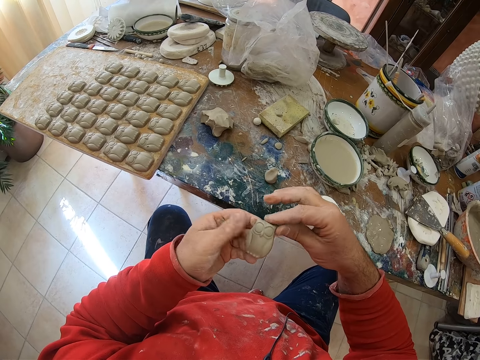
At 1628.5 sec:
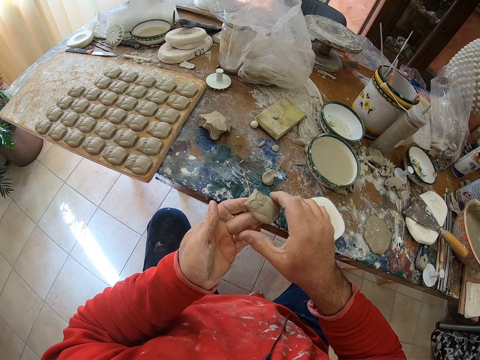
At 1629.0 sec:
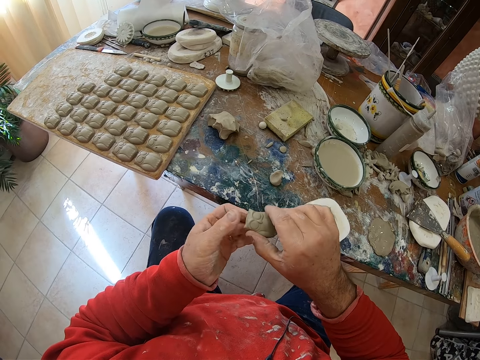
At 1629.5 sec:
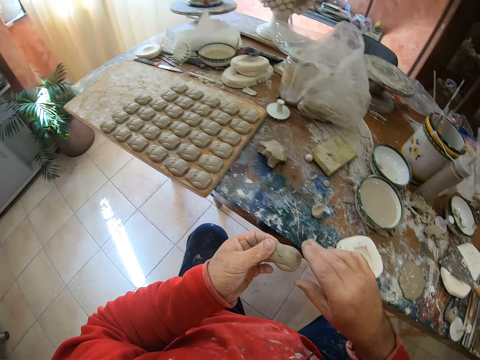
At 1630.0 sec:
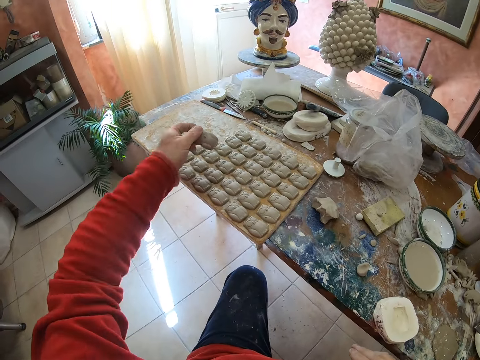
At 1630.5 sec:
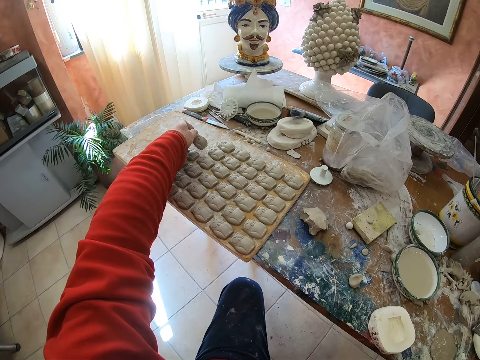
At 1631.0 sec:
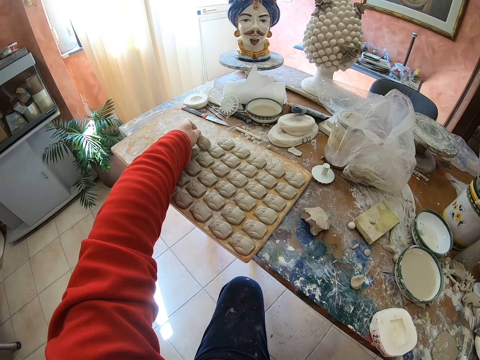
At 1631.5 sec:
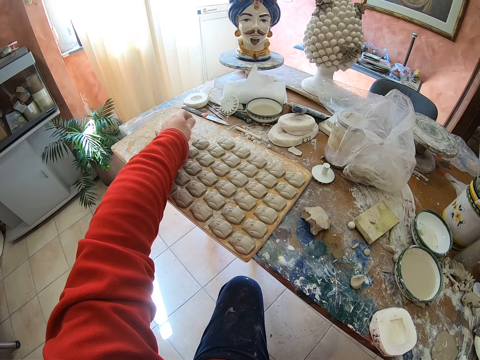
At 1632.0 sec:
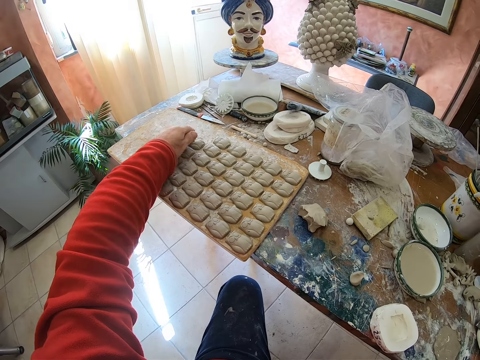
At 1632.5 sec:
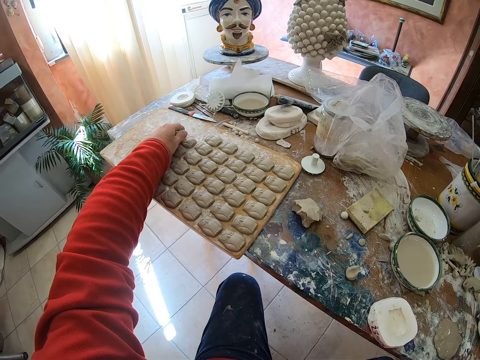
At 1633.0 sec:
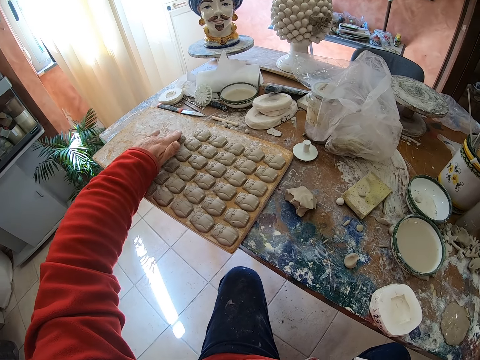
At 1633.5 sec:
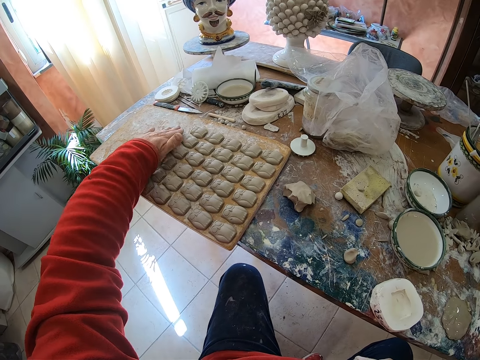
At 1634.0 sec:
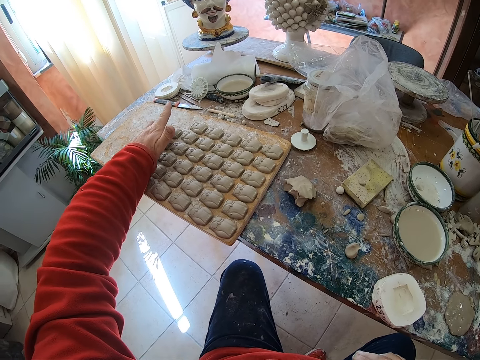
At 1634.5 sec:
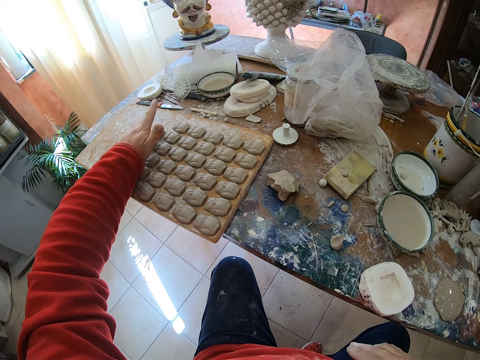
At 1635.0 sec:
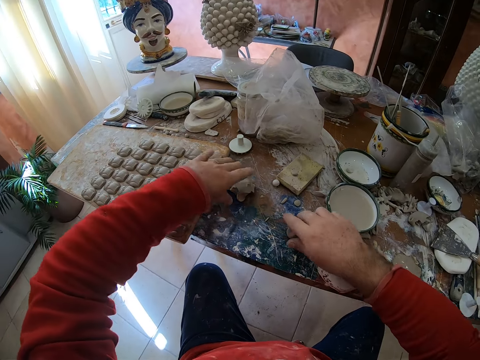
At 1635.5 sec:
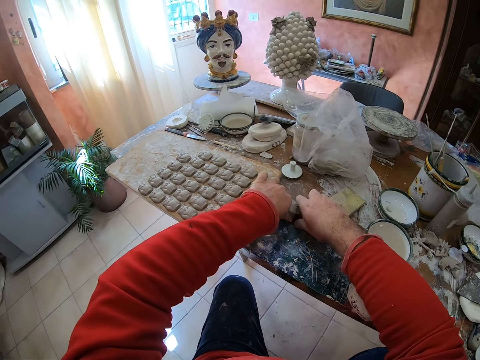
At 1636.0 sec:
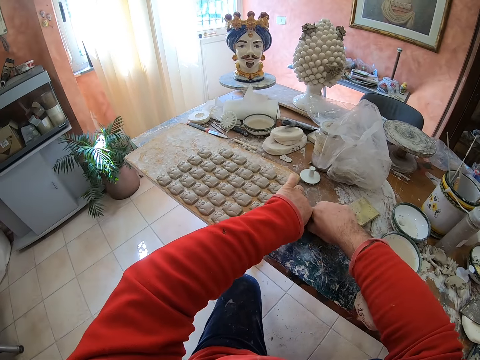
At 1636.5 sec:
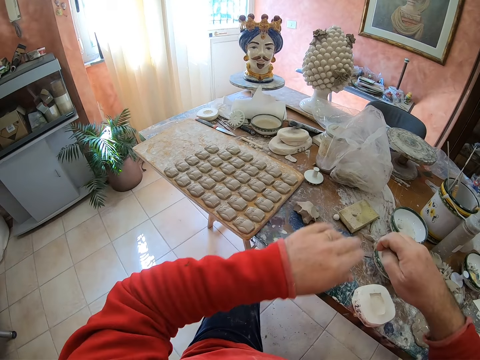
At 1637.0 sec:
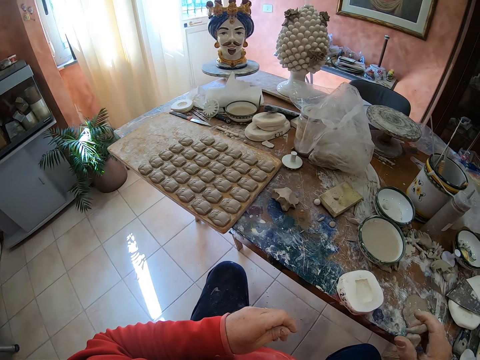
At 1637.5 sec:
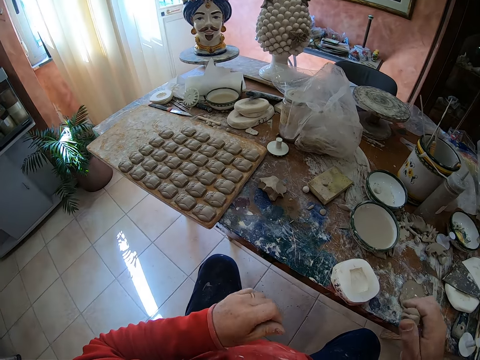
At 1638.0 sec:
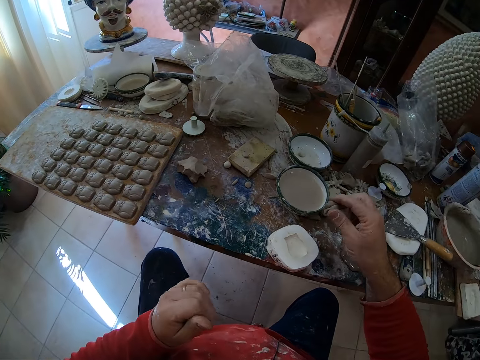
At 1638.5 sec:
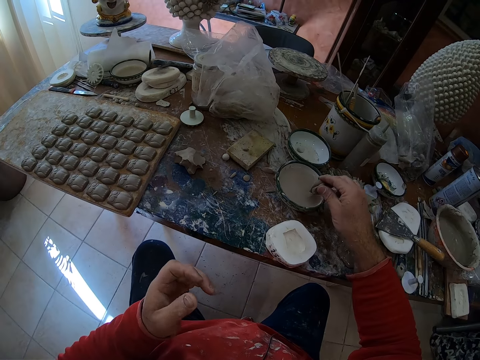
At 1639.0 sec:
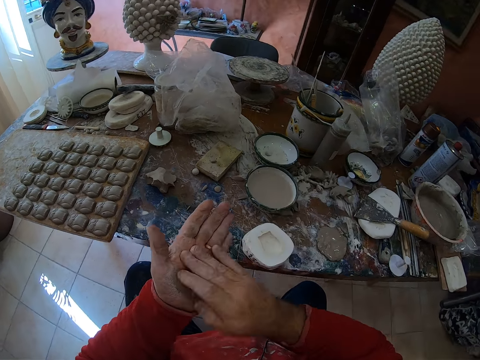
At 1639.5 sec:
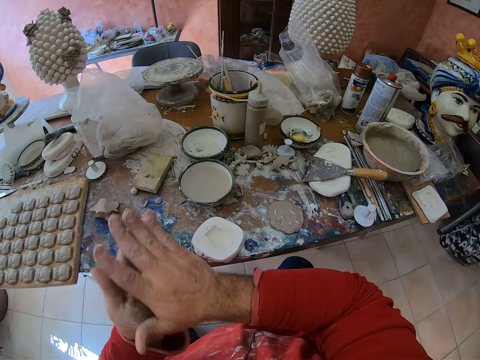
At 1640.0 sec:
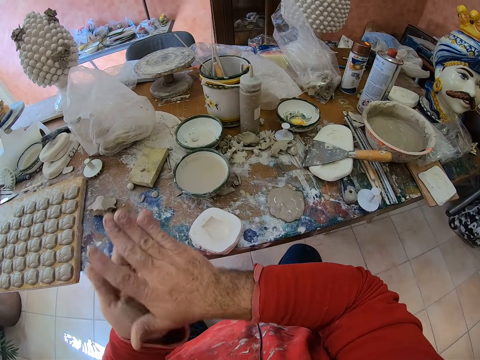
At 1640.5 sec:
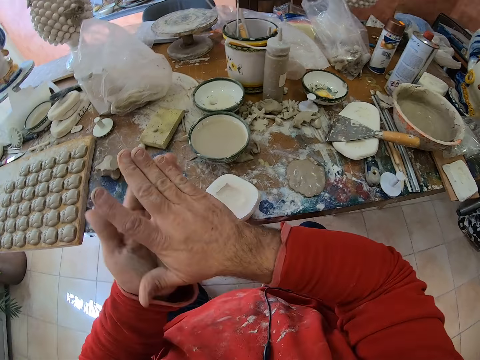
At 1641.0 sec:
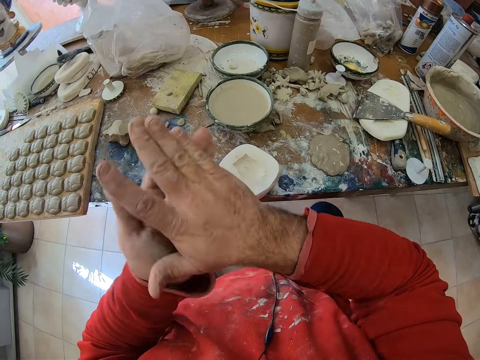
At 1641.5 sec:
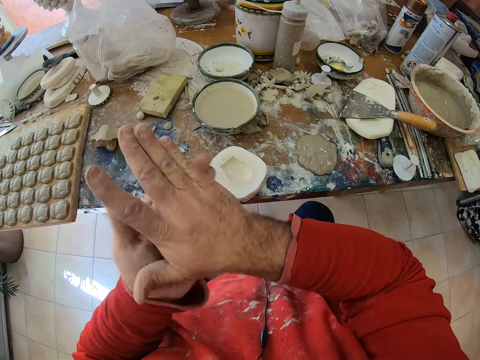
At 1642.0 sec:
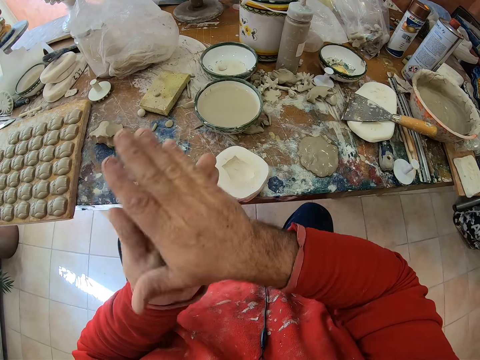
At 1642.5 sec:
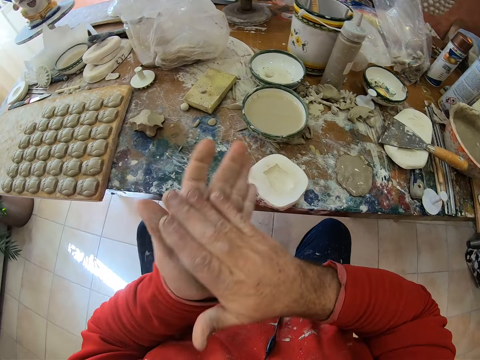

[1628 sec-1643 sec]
The camera wearer puts the clay owl mold on the wooden tray or board on the table. He shapes the mold on the board. He cuts mud on the table and takes a piece of clay mold on the table. He dips the clay mold into water. He rolls the clay mold in his hands.

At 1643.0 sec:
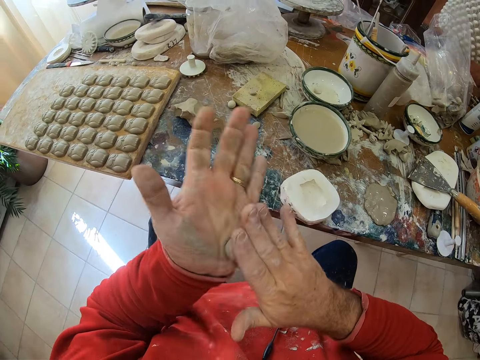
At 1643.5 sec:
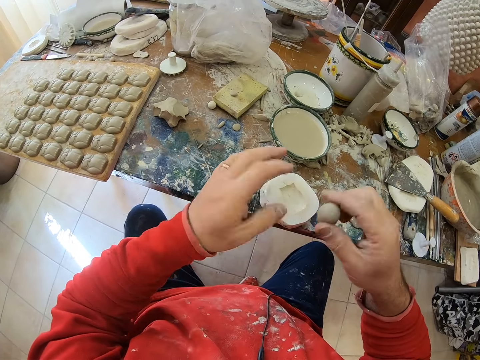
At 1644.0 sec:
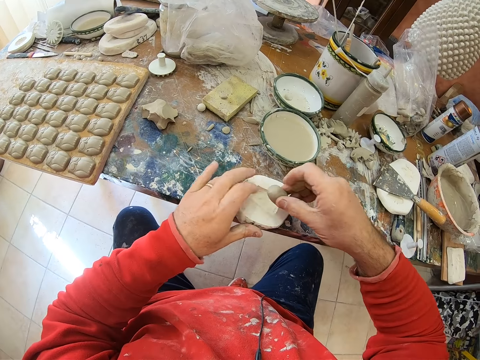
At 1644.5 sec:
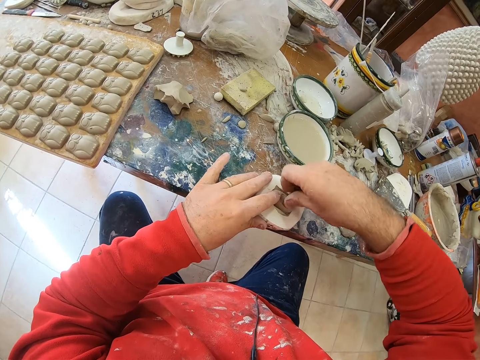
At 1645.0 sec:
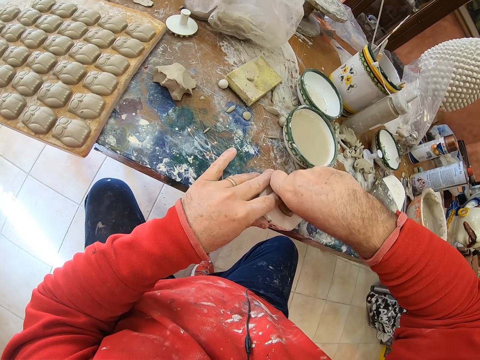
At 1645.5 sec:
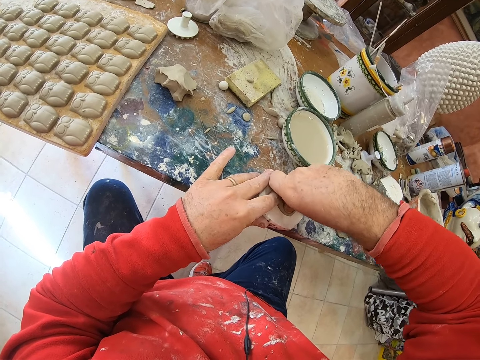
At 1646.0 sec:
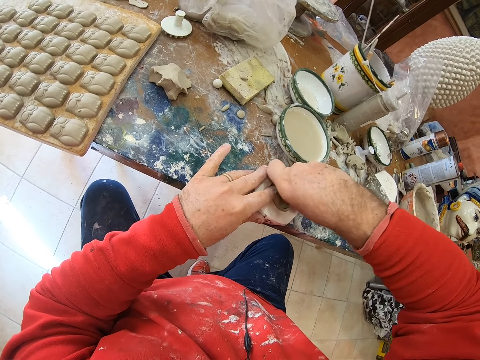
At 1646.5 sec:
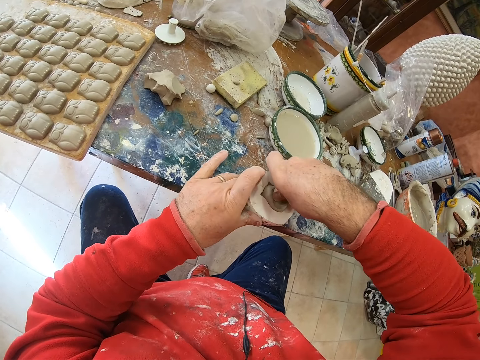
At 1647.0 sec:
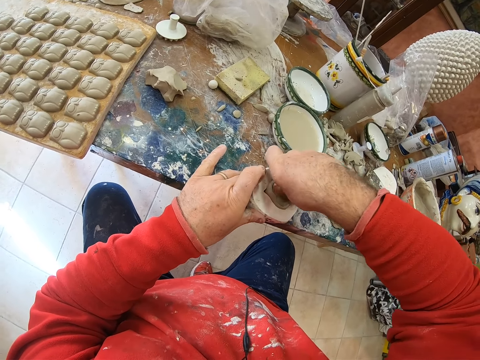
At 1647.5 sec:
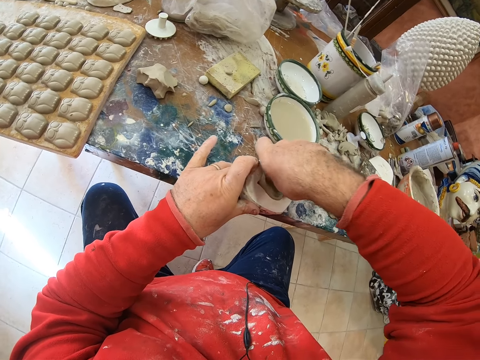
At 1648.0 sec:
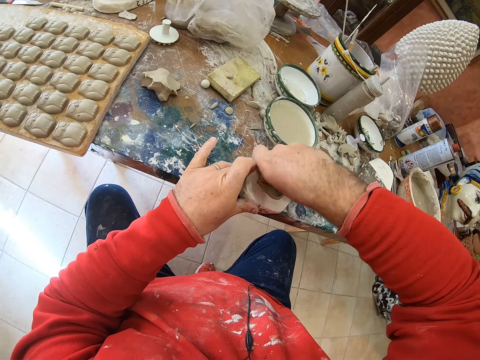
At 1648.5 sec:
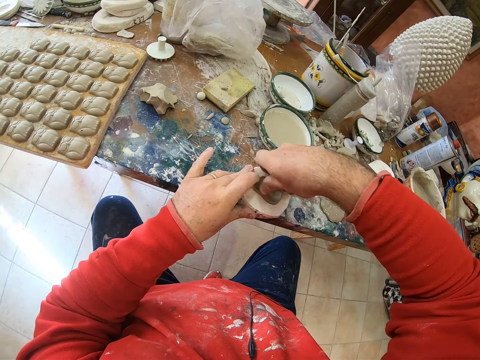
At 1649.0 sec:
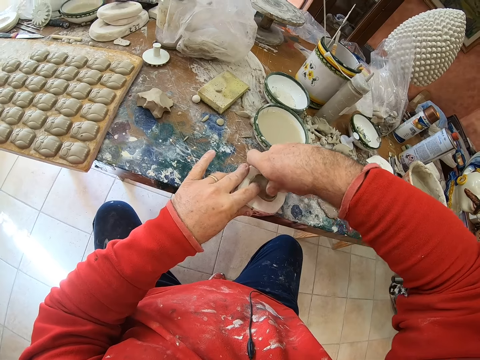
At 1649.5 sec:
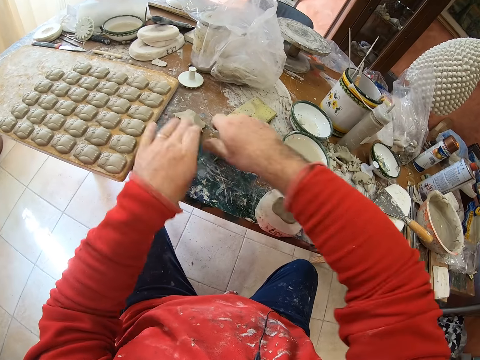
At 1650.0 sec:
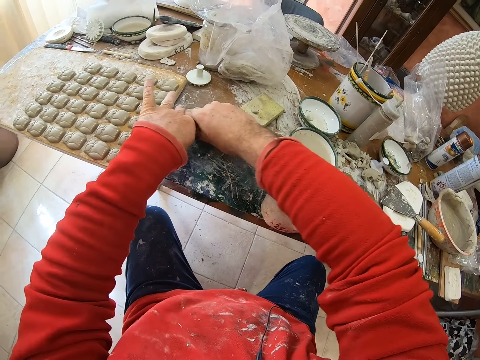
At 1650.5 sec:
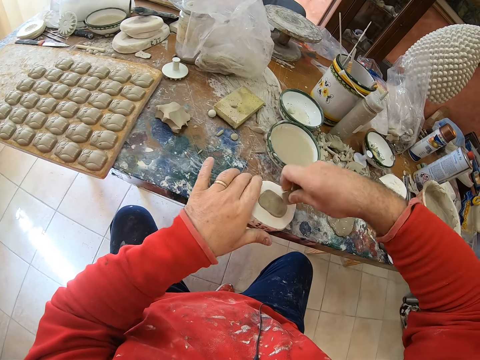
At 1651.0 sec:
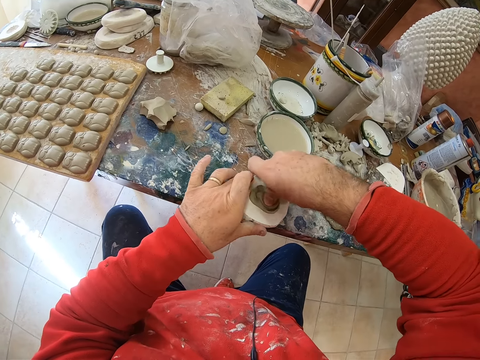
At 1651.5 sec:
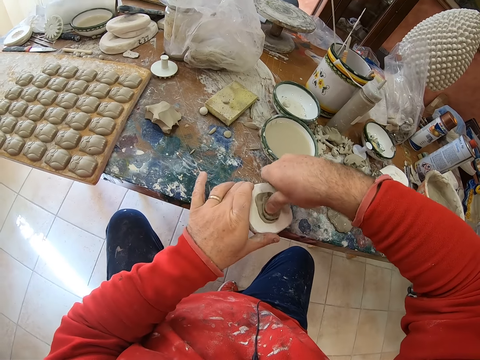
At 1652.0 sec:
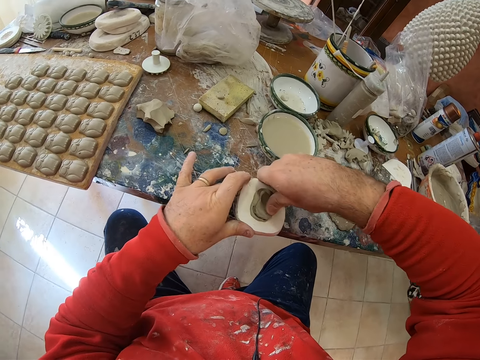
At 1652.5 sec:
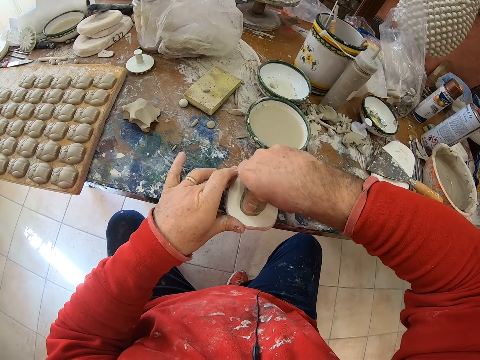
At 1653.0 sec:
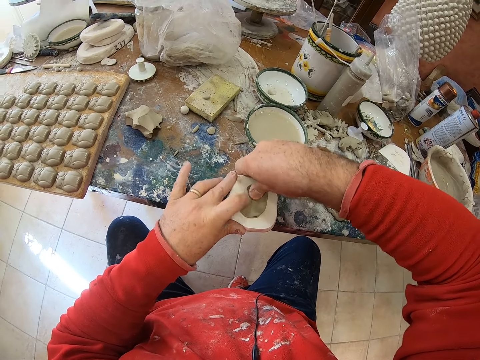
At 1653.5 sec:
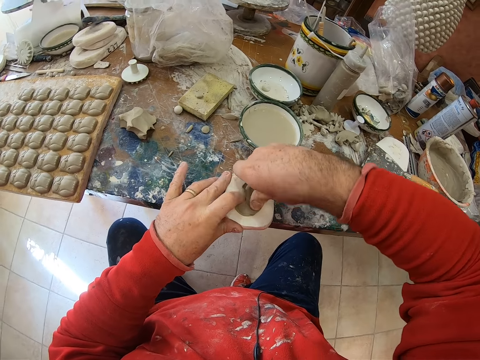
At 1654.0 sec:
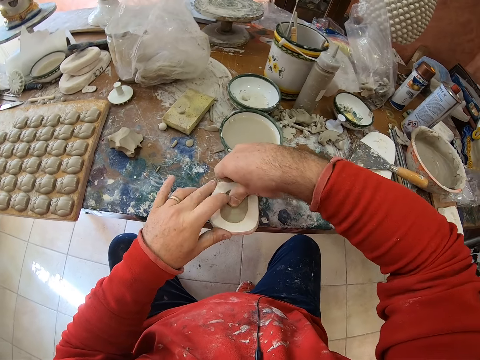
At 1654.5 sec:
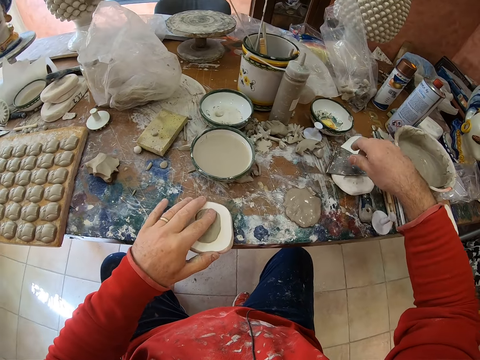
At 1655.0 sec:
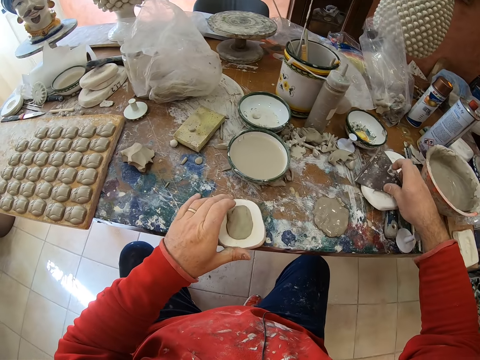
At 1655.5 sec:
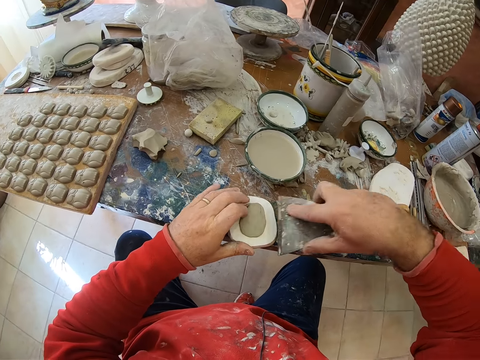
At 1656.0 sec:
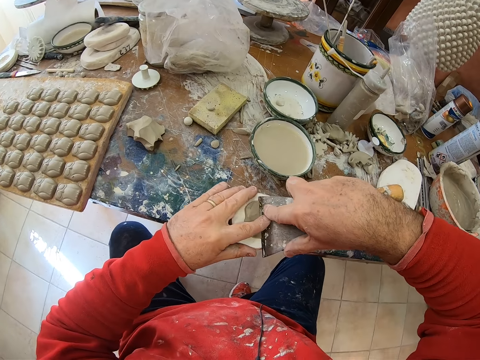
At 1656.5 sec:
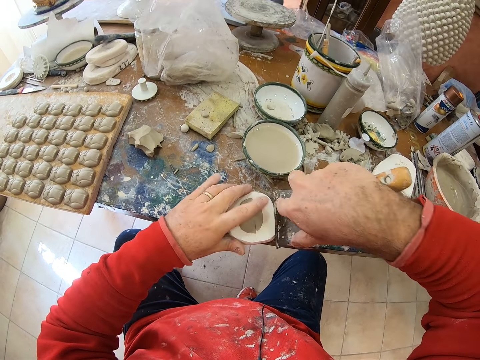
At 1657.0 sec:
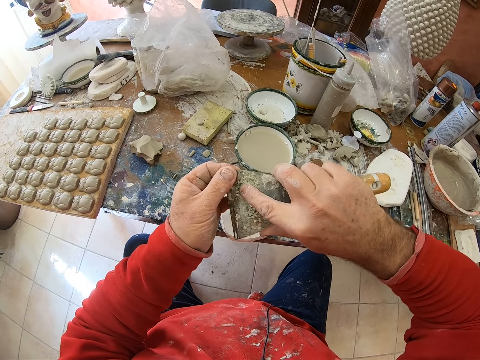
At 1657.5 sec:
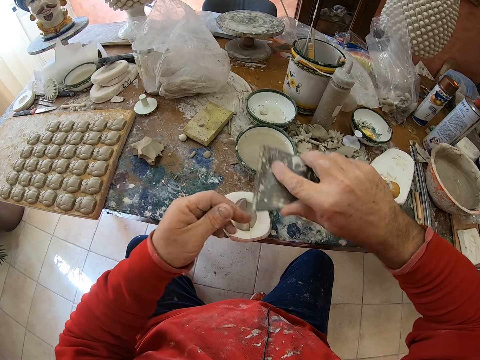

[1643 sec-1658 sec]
The camera wearer presses the clay mold on a mold shaper or molding tool. They cut mud on the table and take a pinch of clay mold on the table. They press the clay mold on the mold shaper. They pick up a scraper. They scrape off the excess clay on the mold shaper with the scraper.
